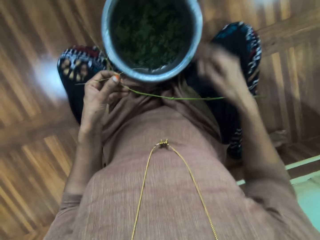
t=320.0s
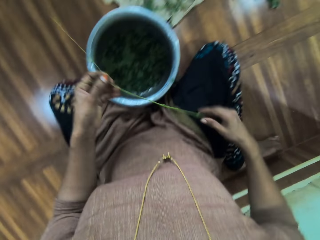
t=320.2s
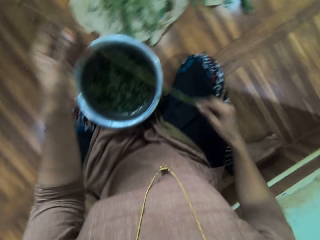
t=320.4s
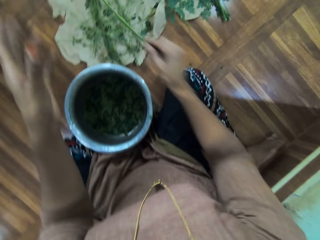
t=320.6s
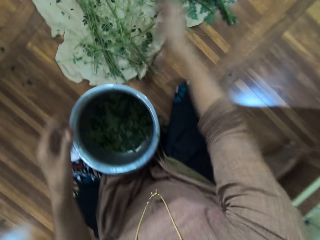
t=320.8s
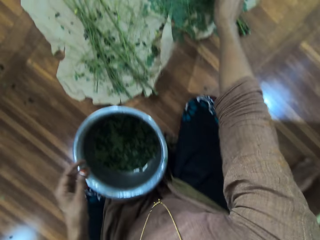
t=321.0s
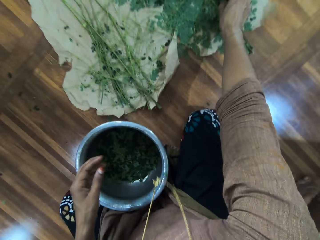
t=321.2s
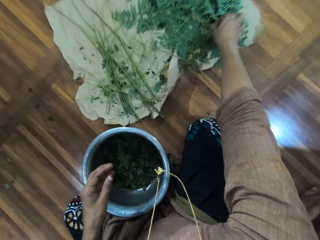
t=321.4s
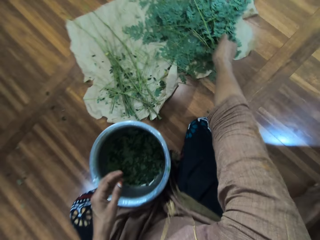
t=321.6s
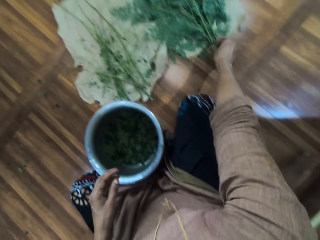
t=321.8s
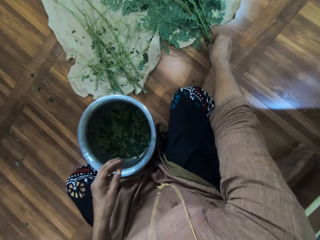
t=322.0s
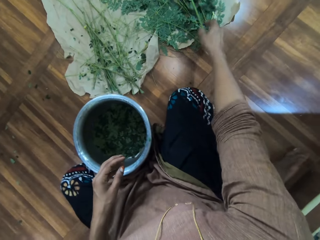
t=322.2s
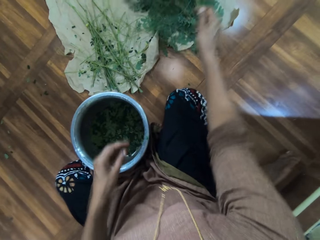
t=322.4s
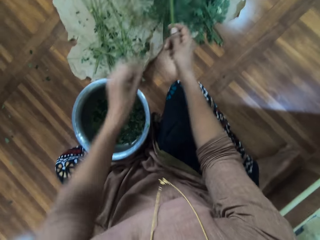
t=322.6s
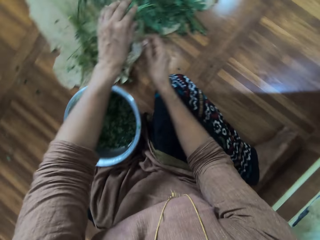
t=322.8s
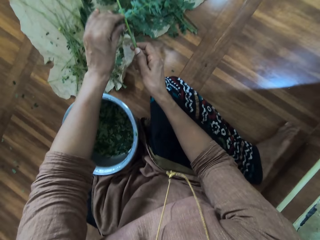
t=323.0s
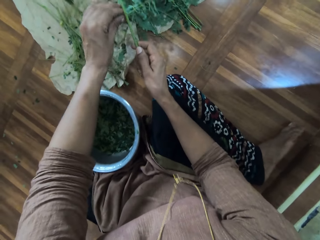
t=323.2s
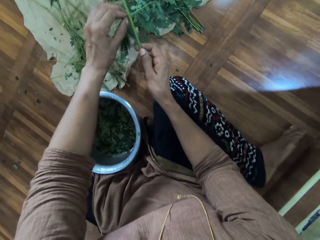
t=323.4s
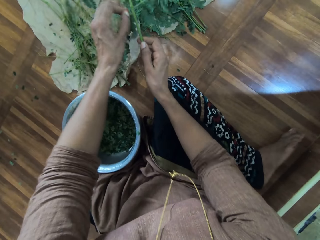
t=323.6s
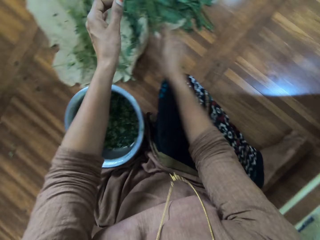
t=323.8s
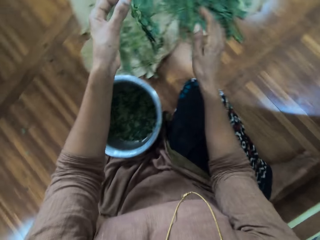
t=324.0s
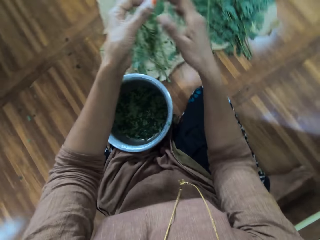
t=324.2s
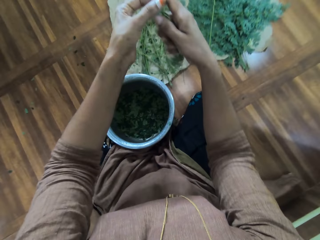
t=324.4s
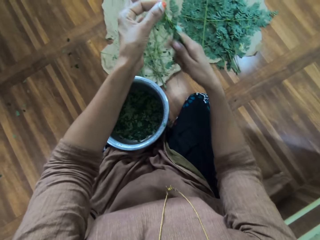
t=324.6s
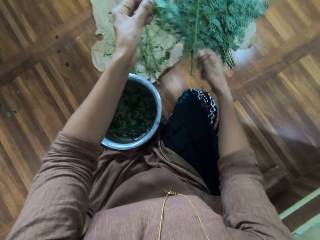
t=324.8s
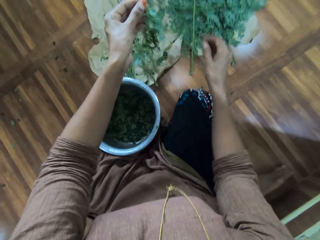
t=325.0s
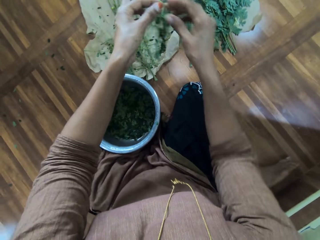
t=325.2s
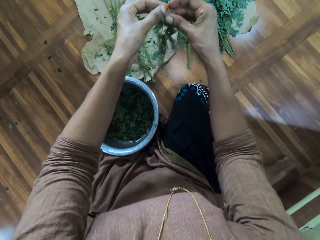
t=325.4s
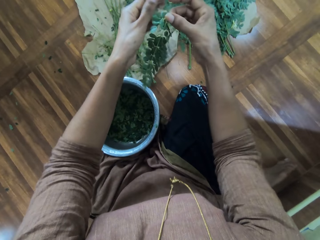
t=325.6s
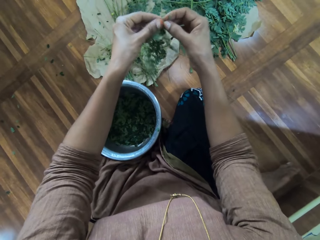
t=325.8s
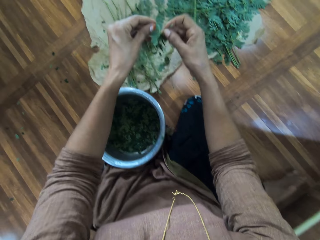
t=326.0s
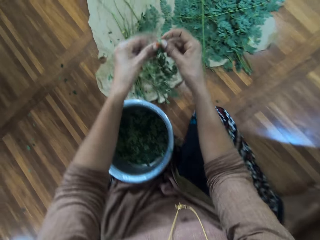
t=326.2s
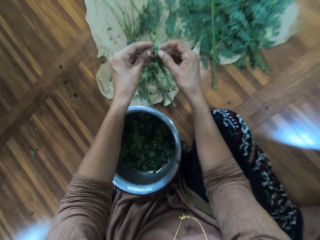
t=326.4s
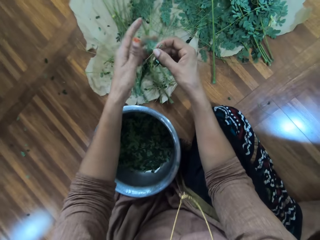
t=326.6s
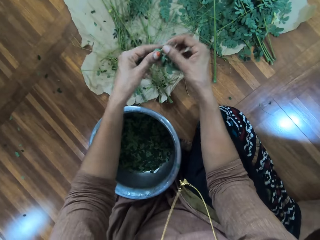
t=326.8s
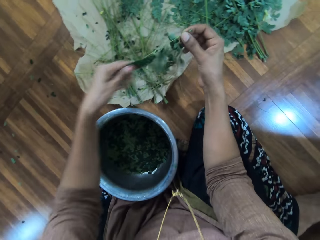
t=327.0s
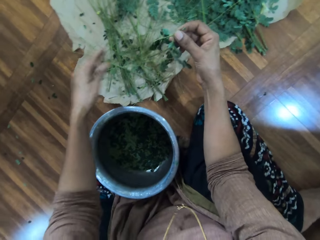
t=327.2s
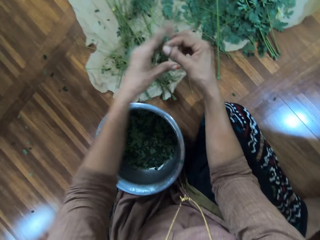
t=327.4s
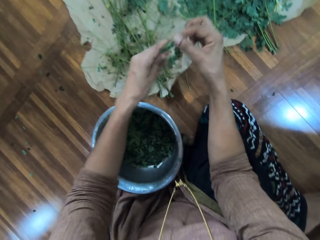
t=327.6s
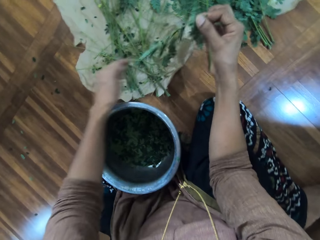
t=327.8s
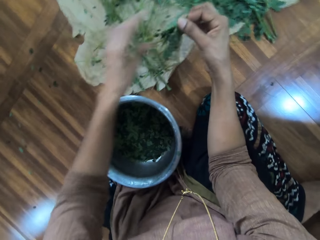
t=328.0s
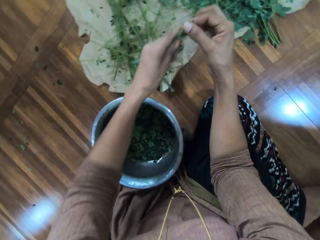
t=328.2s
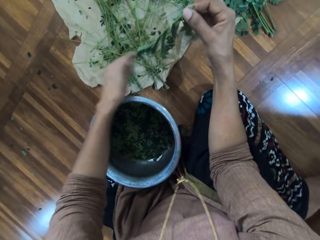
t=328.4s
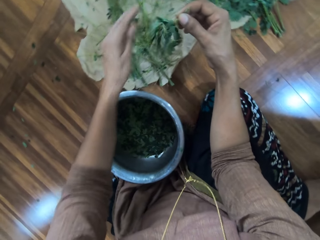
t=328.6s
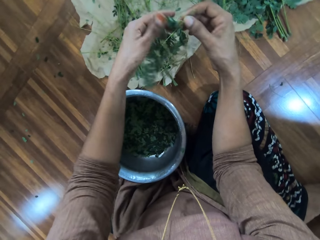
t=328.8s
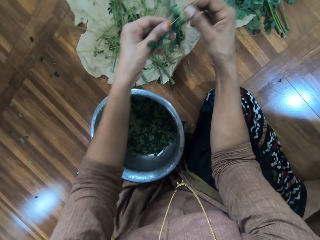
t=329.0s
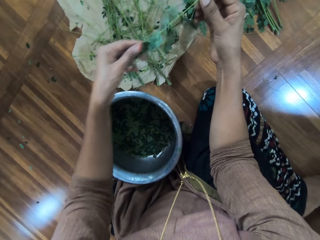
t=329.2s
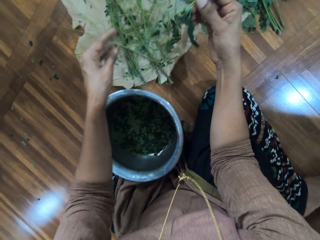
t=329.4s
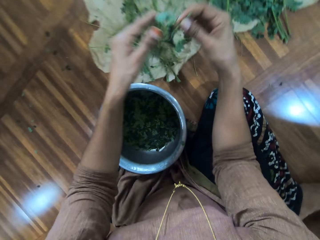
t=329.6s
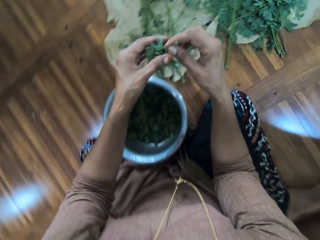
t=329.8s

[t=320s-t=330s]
The camera wearer puts the herb in a bucket. They shift the herb stem to the right hand. They place the branch down. They throw away the herb stem. They pick up the herb. They cut the herb with the left hand. They pluck out the branch. They wipe the herb with the right hand. They sort out the leaves. They shift the herb stem to the right hand. They wipe the herb with the left hand.

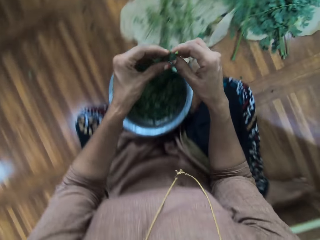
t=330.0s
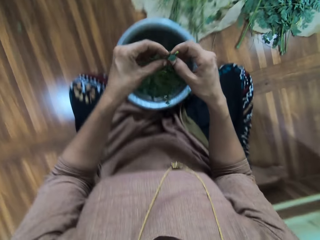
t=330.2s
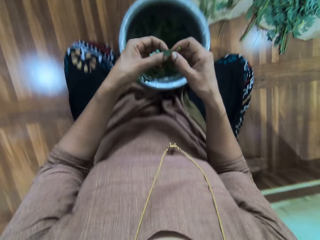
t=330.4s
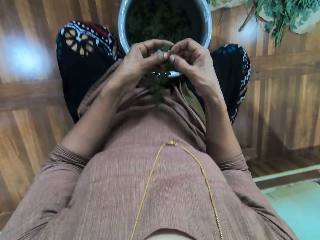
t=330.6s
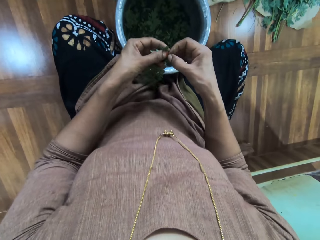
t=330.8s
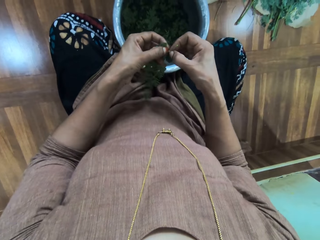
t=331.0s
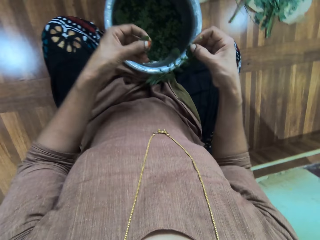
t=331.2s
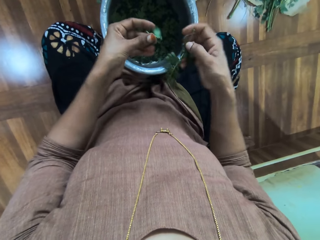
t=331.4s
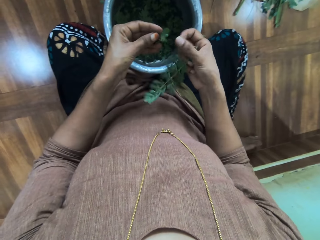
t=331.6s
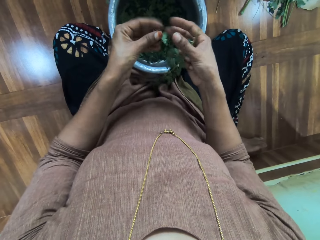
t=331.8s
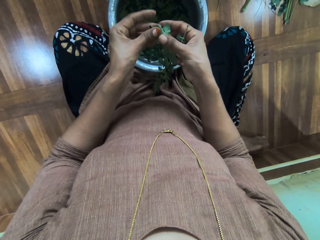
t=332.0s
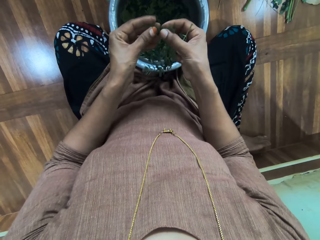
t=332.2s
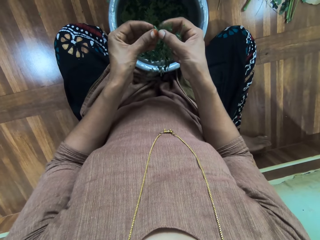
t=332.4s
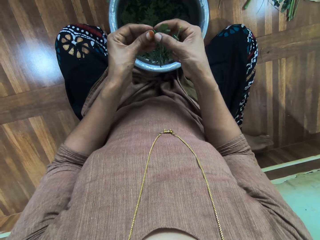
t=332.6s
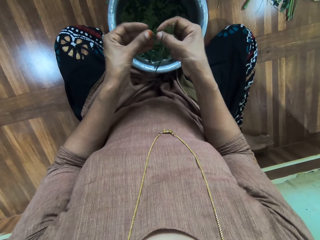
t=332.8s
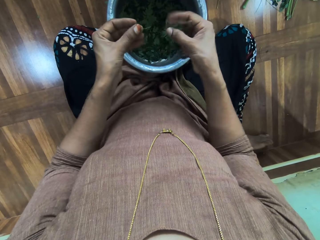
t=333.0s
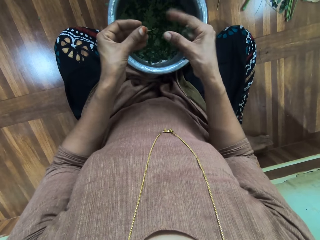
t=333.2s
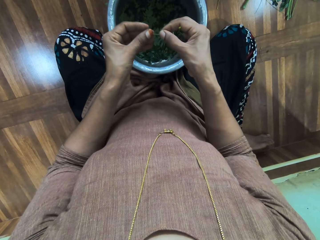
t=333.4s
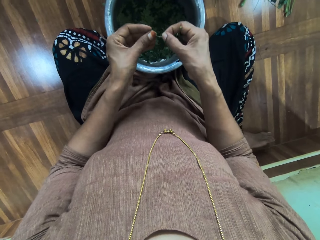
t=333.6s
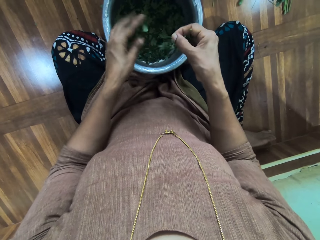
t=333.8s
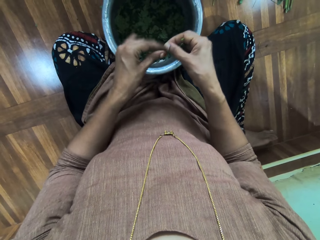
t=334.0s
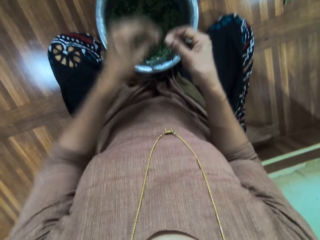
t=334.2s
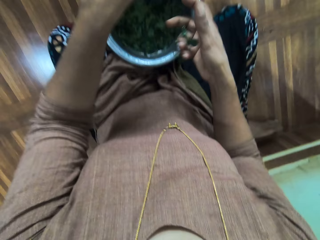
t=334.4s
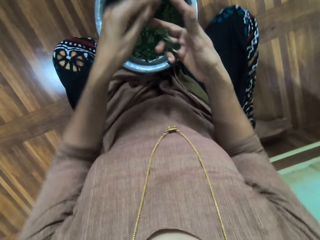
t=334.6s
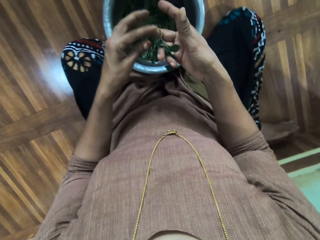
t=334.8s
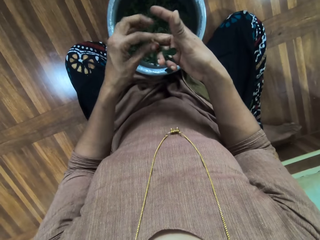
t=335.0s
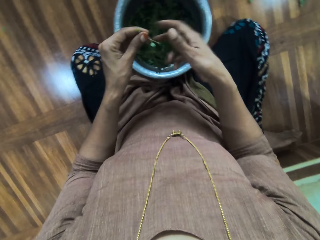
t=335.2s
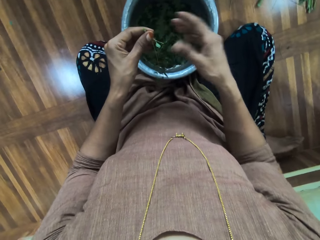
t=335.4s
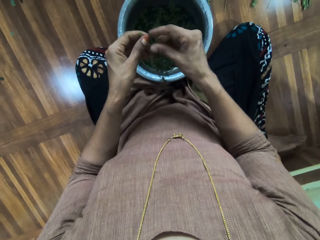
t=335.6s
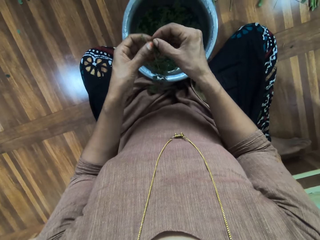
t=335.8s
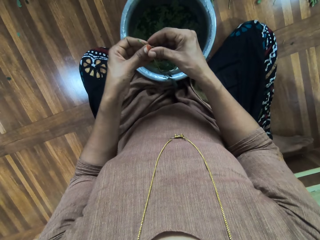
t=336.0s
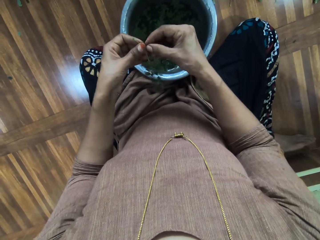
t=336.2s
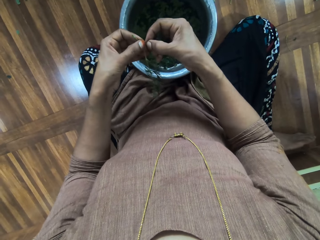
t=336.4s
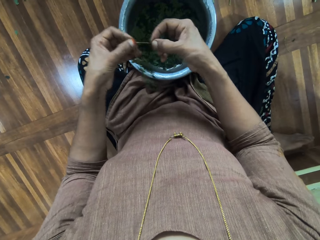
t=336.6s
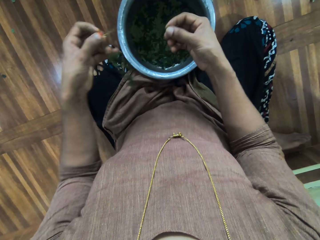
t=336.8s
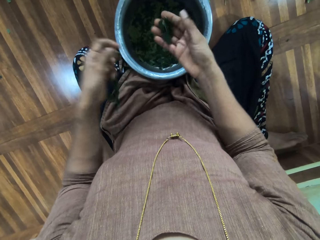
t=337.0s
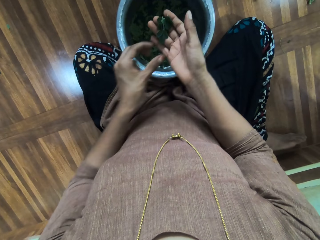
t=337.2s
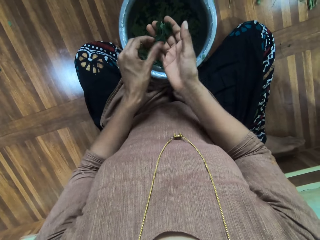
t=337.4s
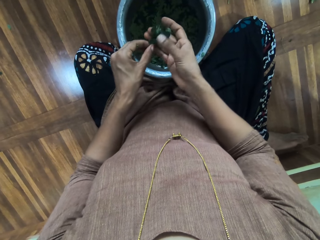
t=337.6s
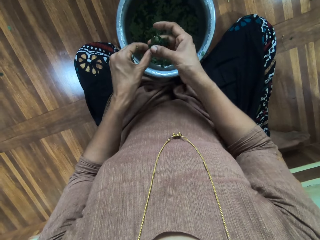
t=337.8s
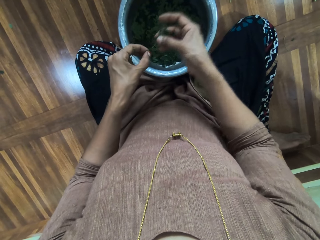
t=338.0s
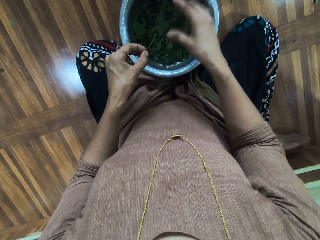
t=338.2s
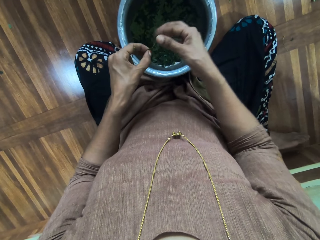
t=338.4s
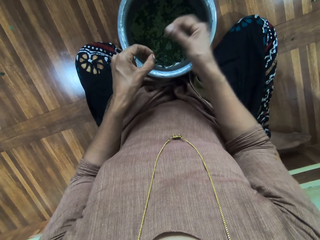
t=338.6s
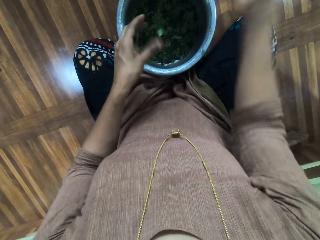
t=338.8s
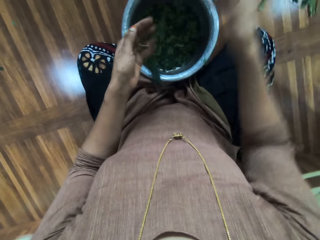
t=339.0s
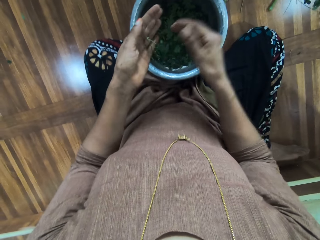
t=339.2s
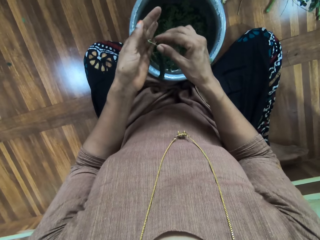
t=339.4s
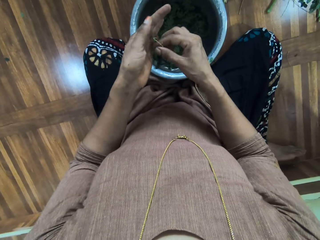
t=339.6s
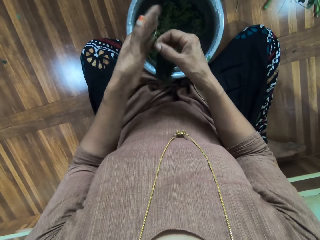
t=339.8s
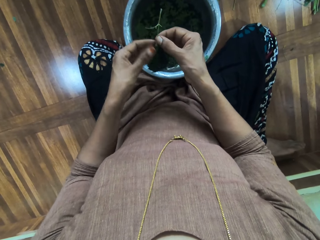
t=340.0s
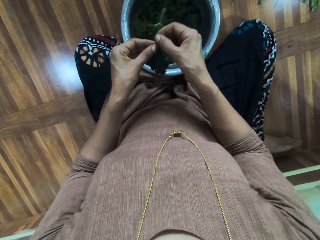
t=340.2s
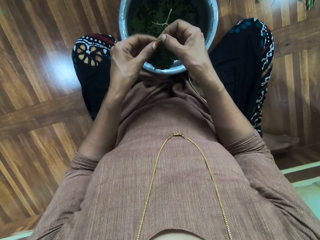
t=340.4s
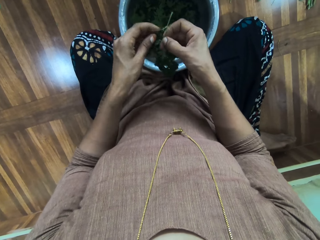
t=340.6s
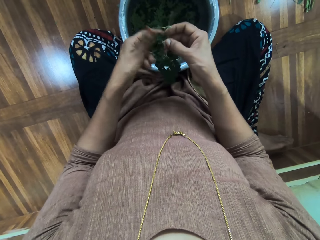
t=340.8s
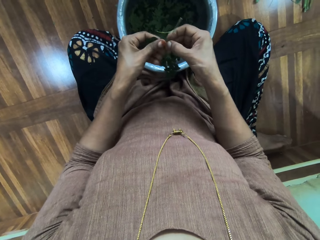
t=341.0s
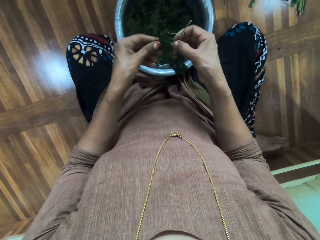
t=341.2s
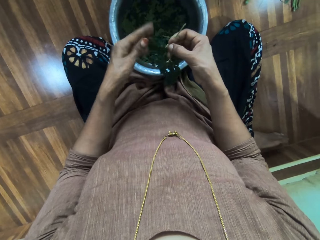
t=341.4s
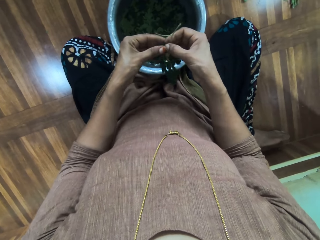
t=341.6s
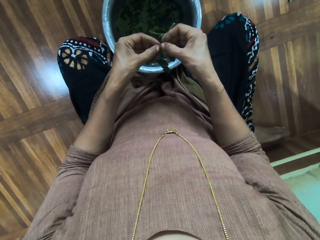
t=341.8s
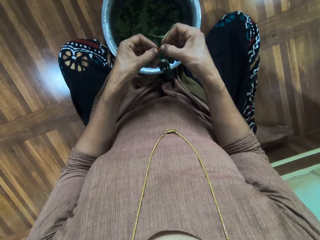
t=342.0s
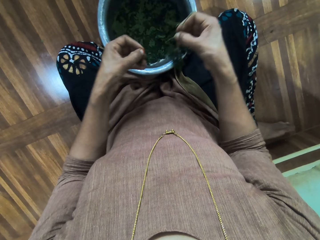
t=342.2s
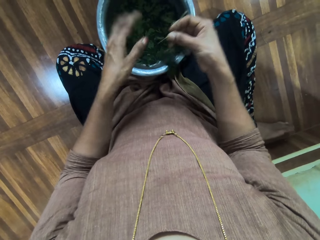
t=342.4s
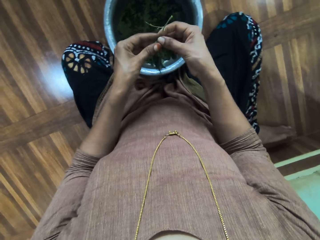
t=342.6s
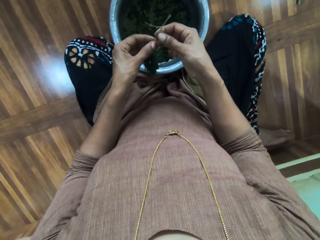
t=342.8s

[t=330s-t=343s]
The camera wearer cuts the herb with the left hand. They strip the herb, put the herb in the bucket. They strip the herb, put the herb in the bucket. They shift the herb stem to the left hand, throw away the herb stem. They shift the herb to the left hand. They strip the herb, put the herb in the bucket. They shift the herb stem to the left hand, throw away the herb stem. They shift the herb to the right hand. They wipe the herb with the left hand. They strip the herb, put the herb in the bucket.
